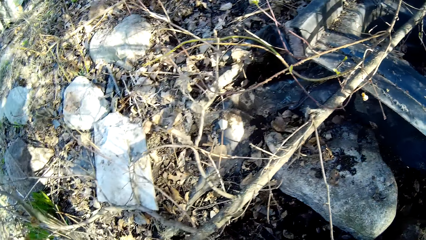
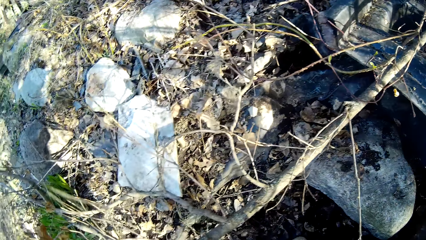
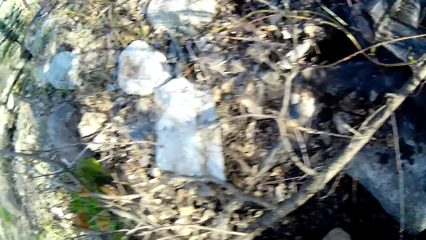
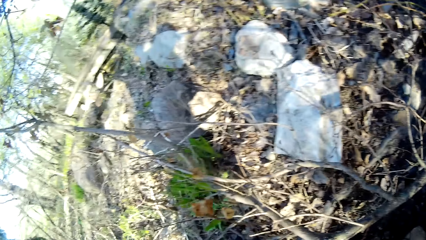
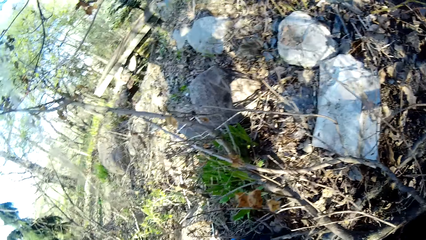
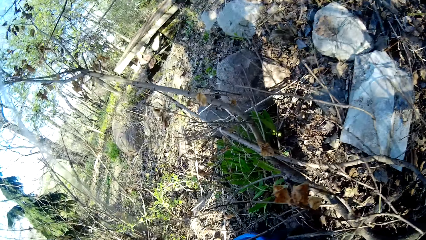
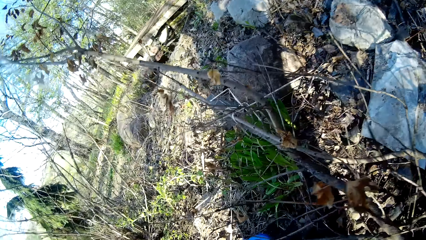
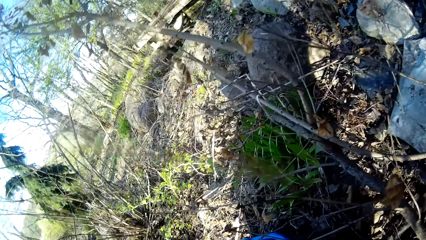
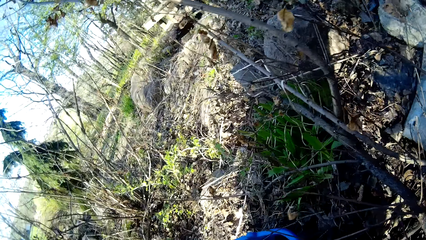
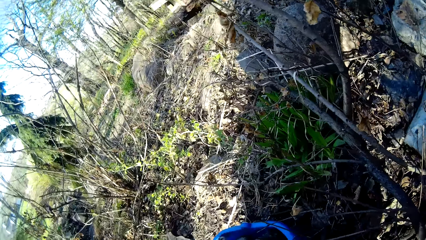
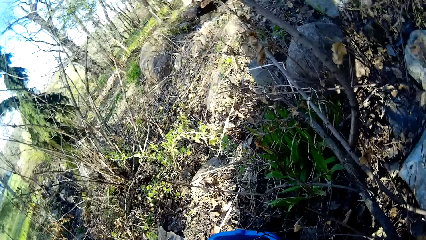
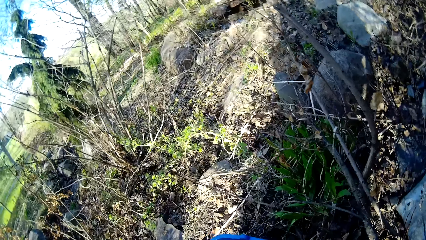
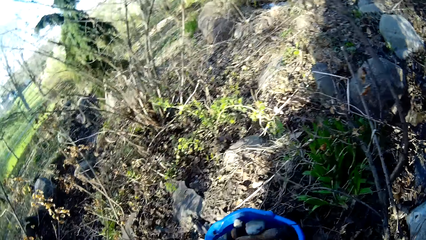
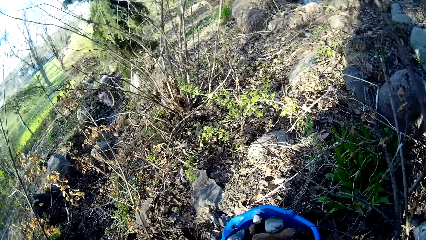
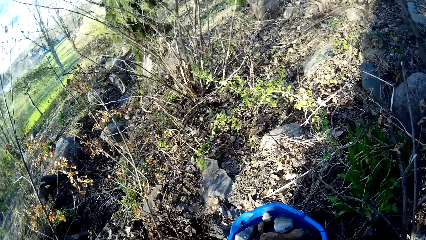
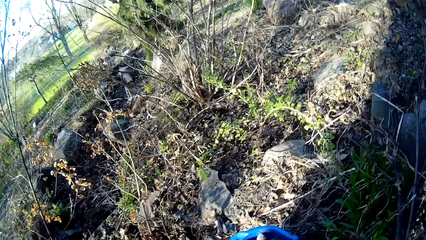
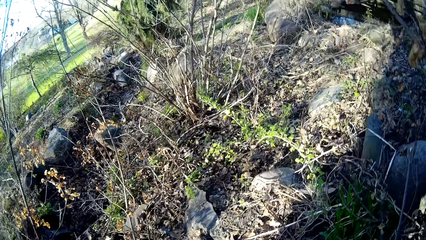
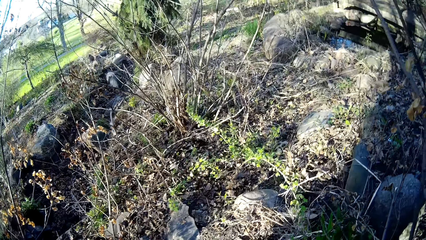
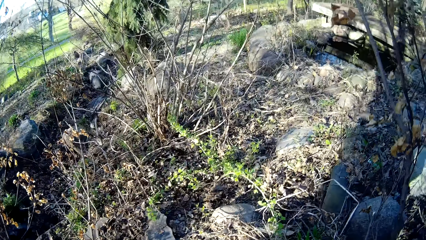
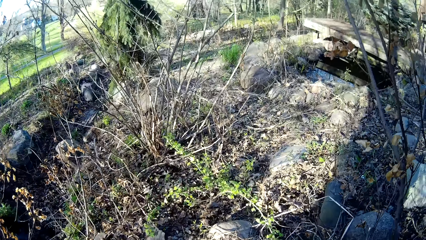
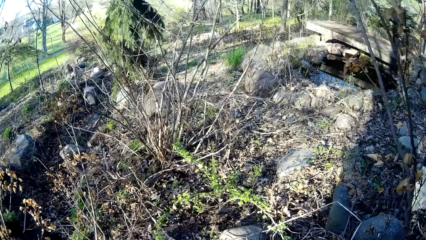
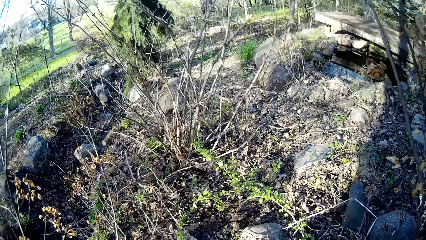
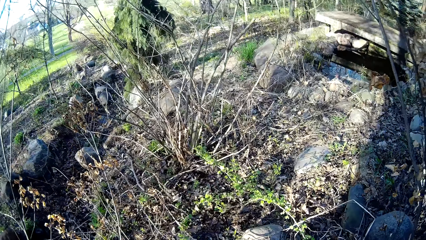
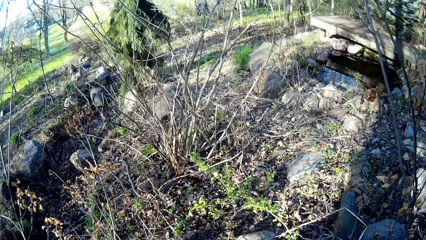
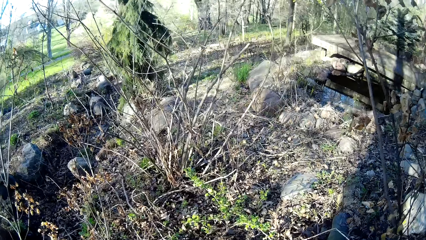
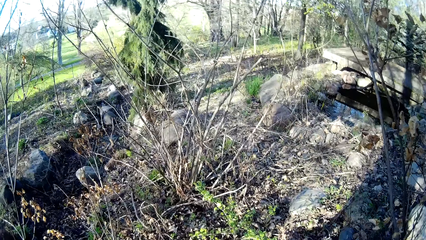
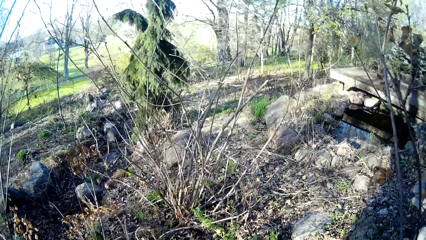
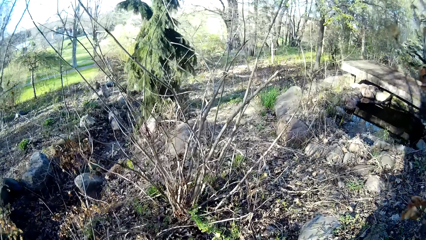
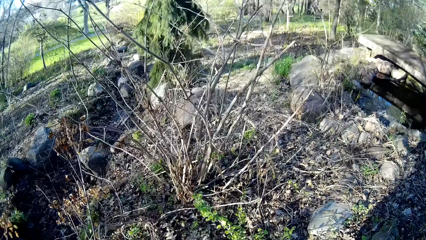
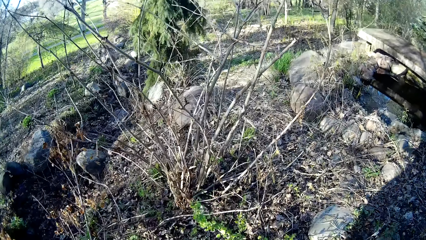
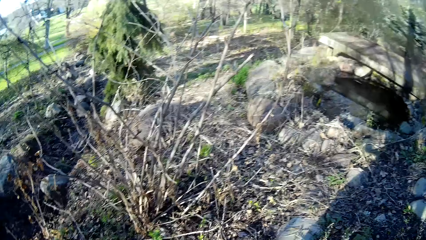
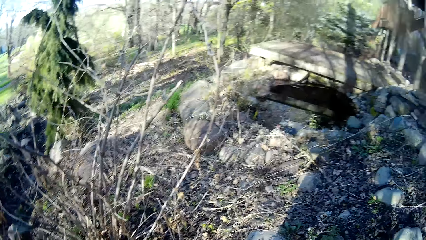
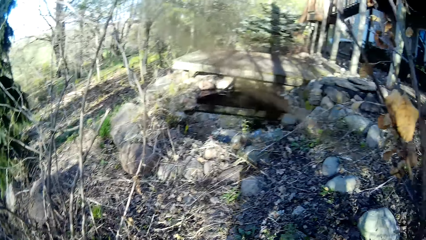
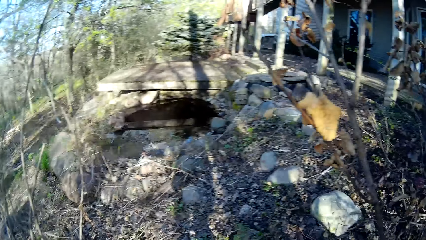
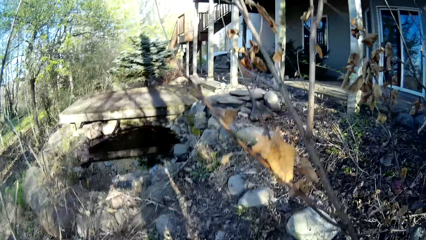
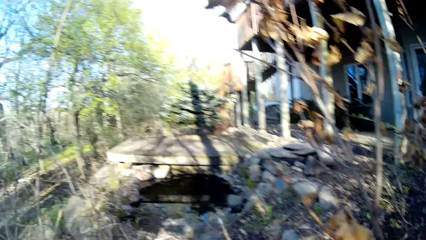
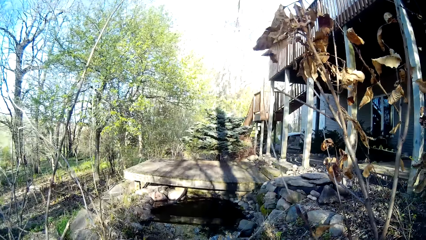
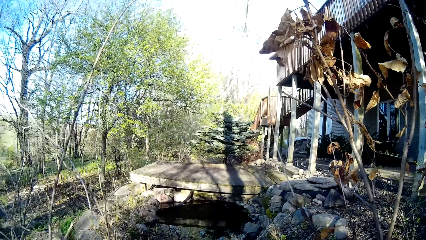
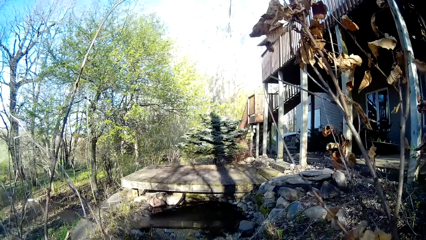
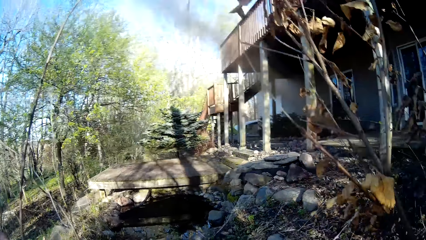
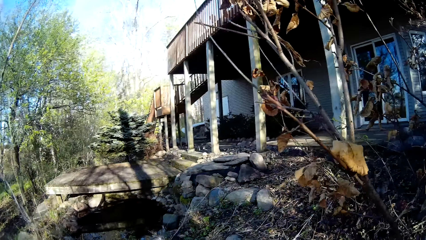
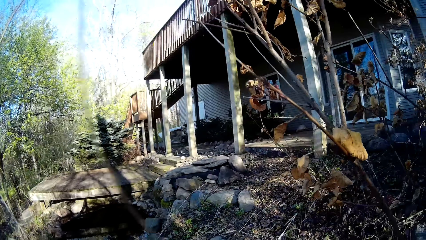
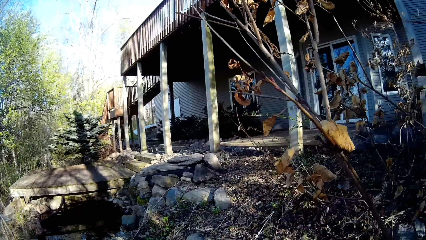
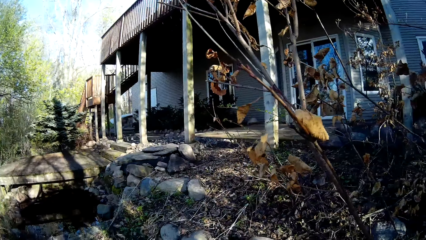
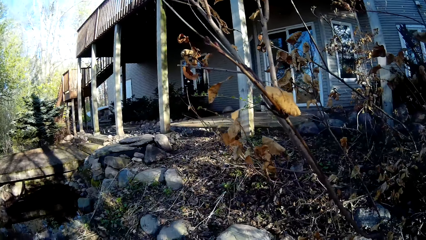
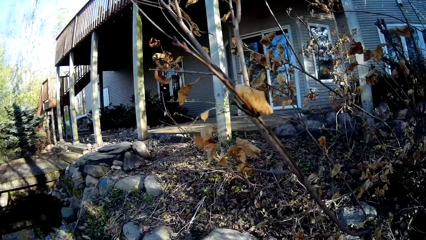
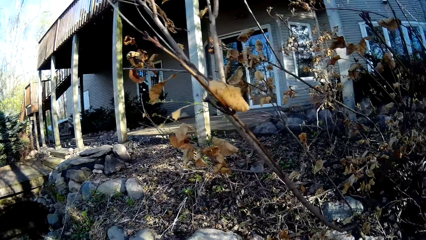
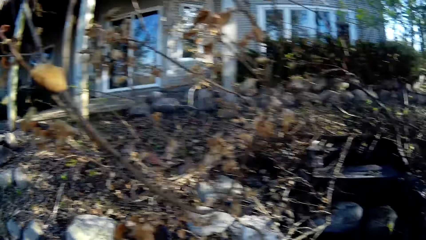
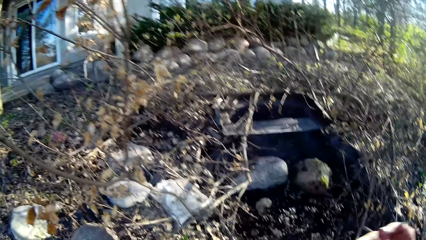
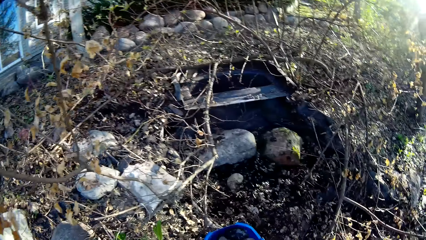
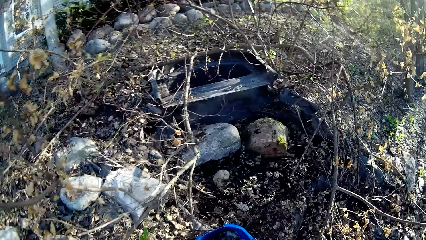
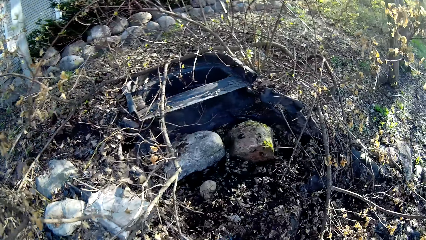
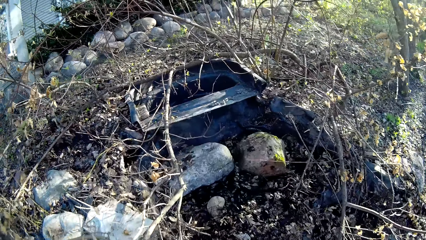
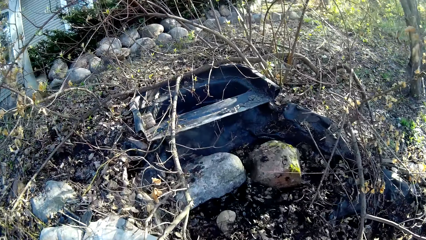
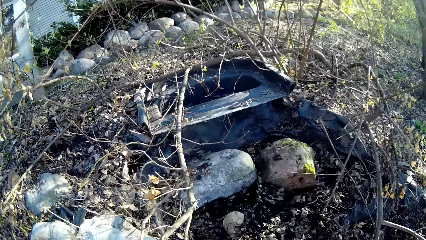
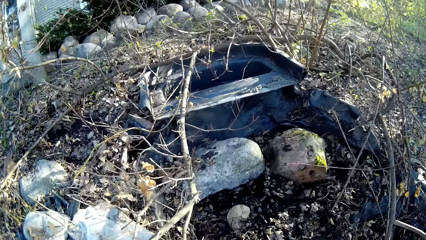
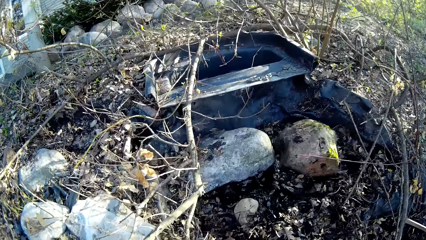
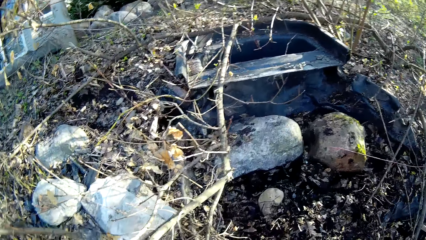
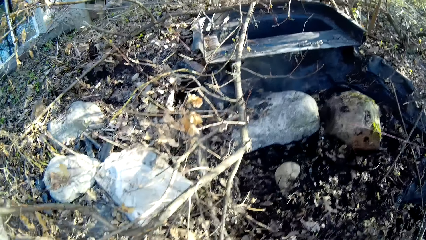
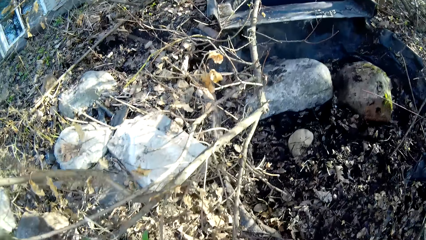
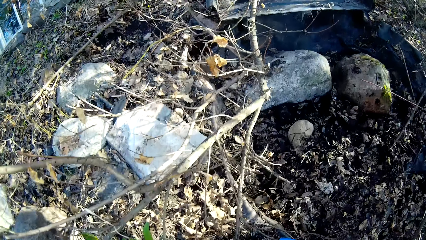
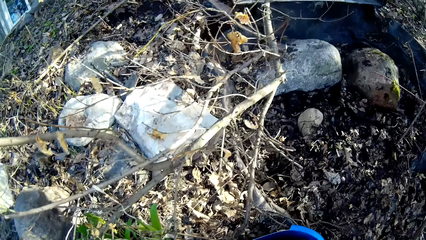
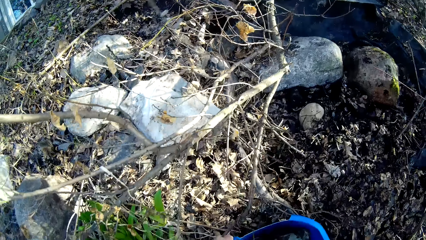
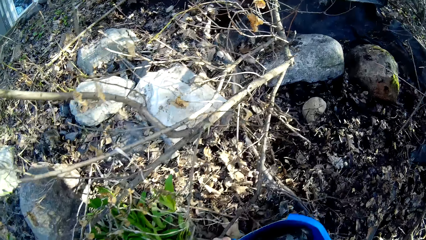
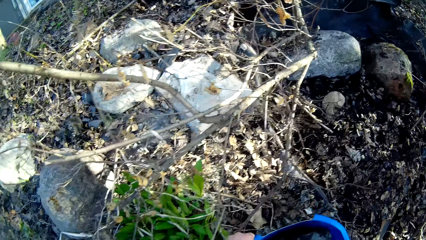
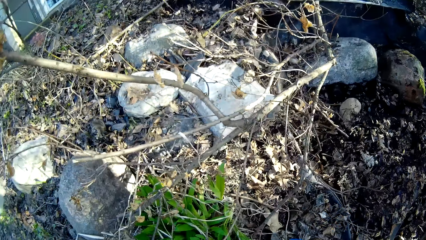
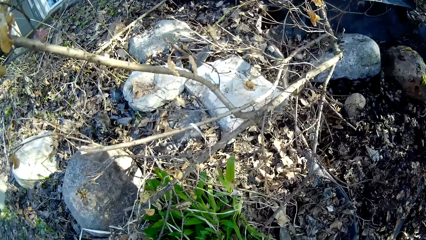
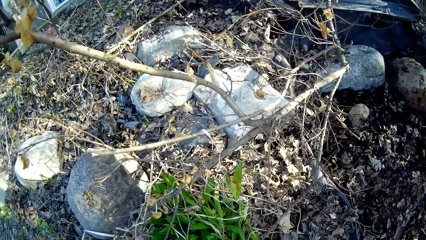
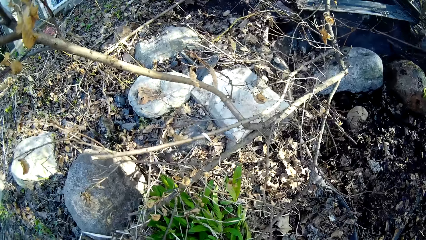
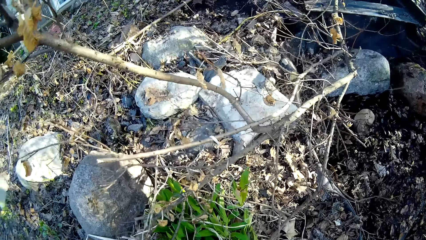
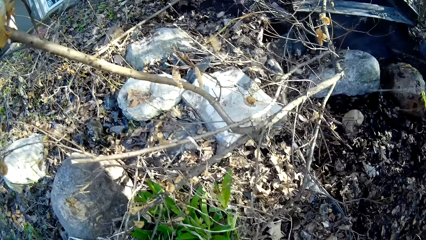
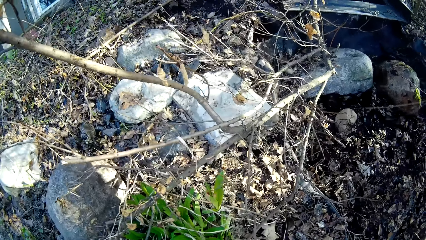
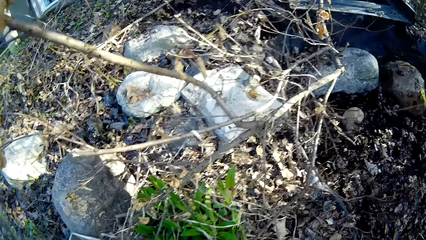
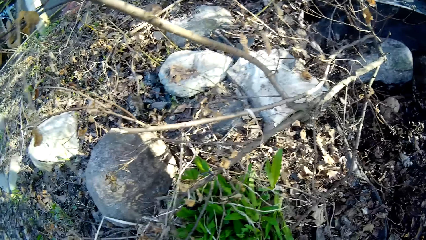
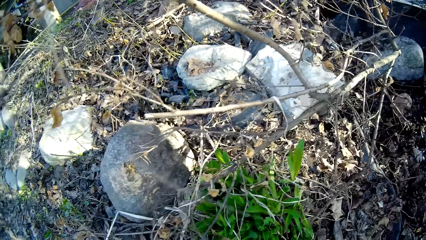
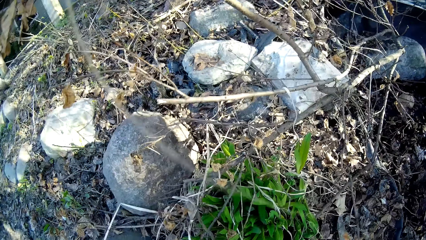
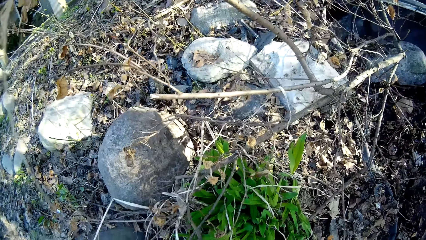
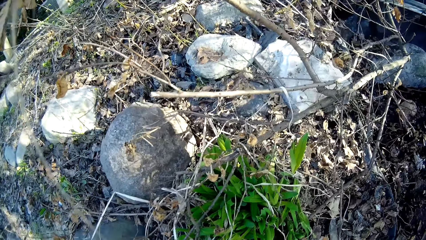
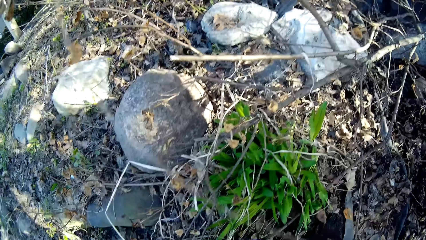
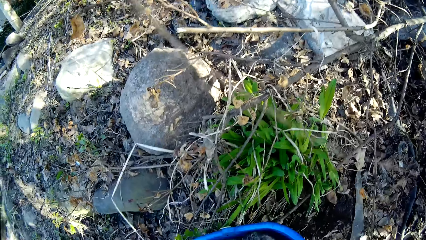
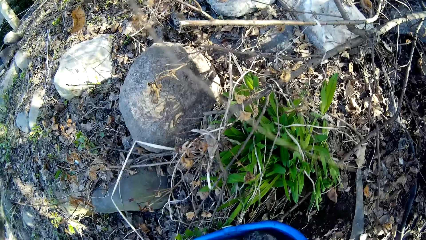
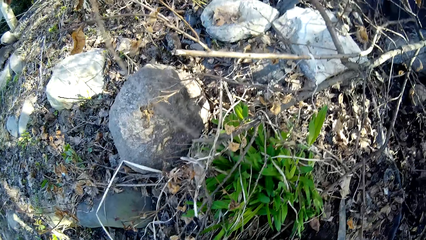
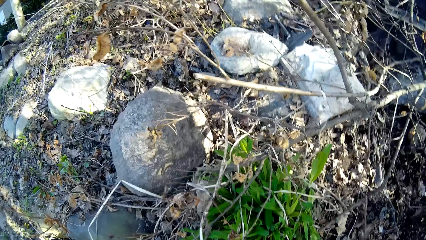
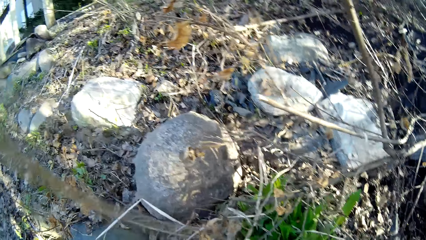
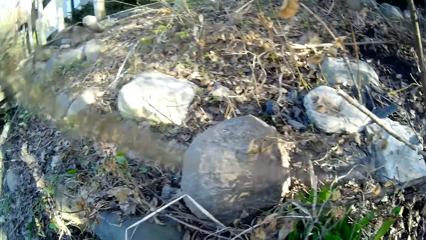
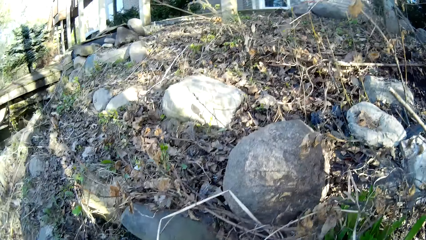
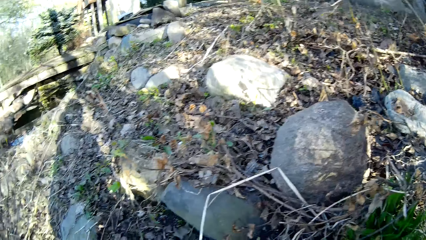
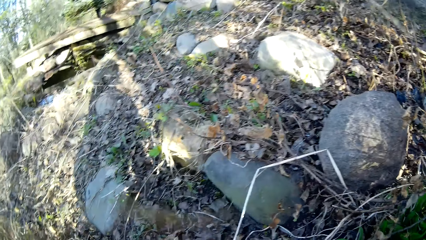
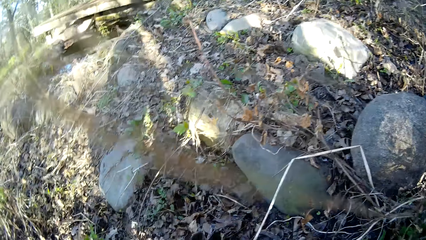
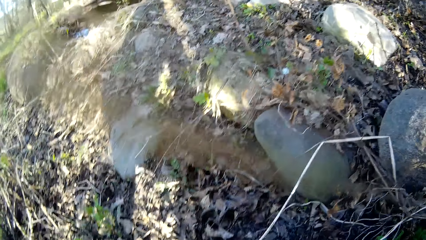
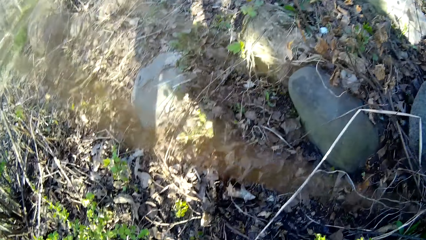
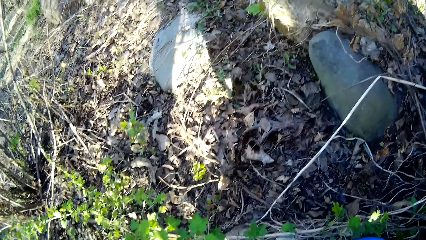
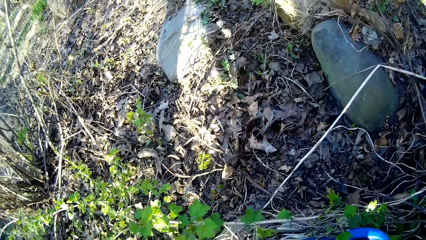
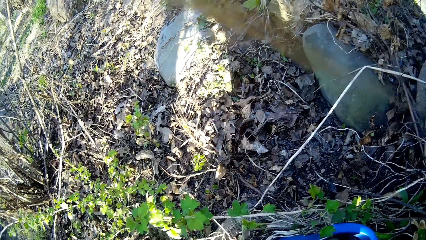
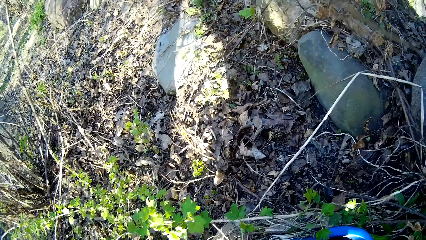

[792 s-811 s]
The camera wearer puts stones in a bucket. She looks around the forest and walks around the forest. She drags the bucket with her left hand. She looks around the forest.
